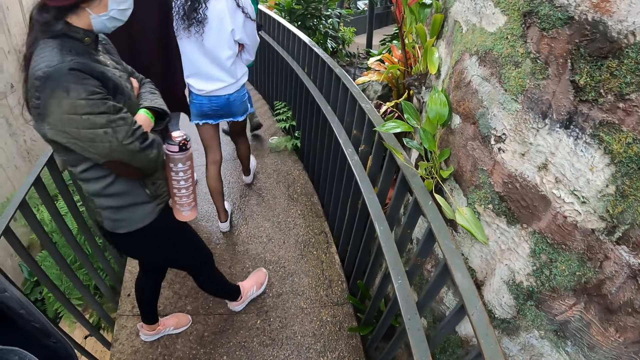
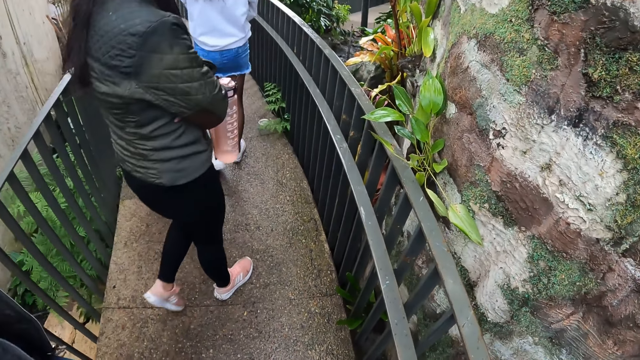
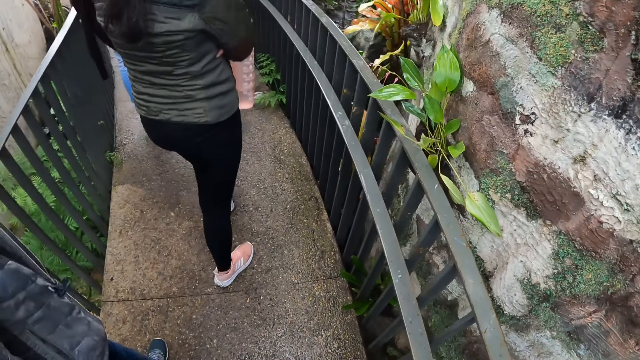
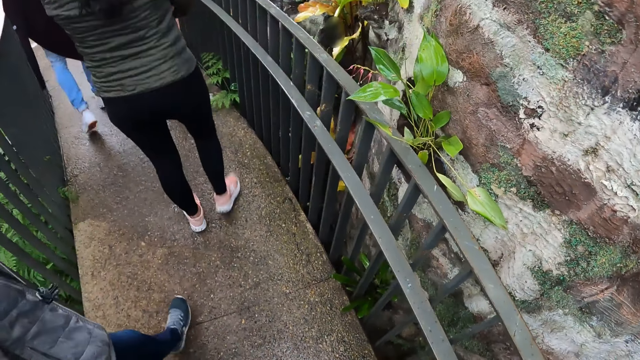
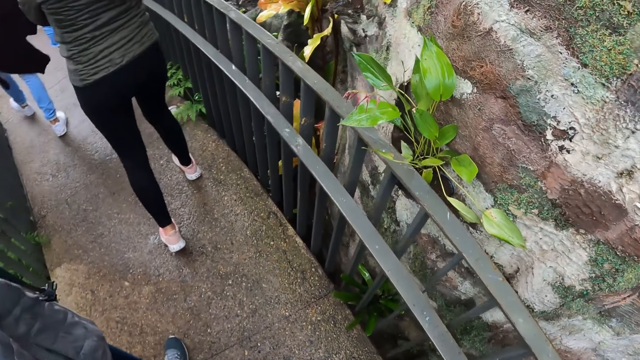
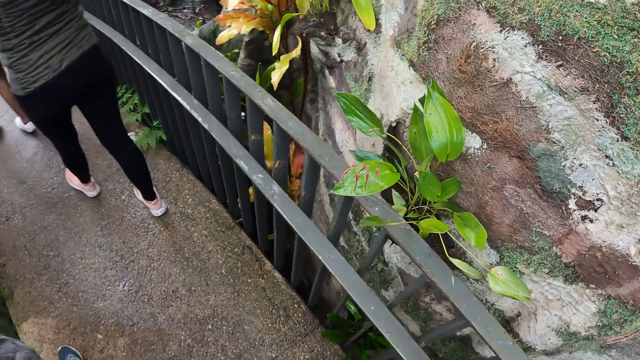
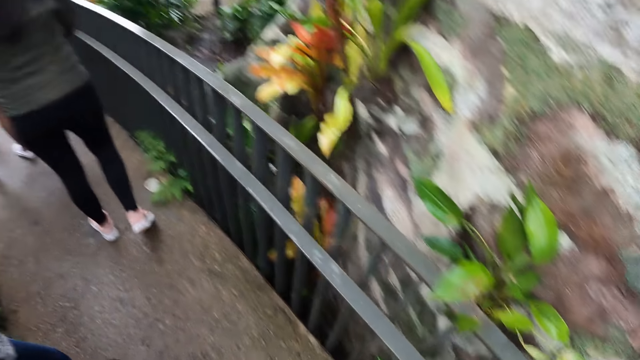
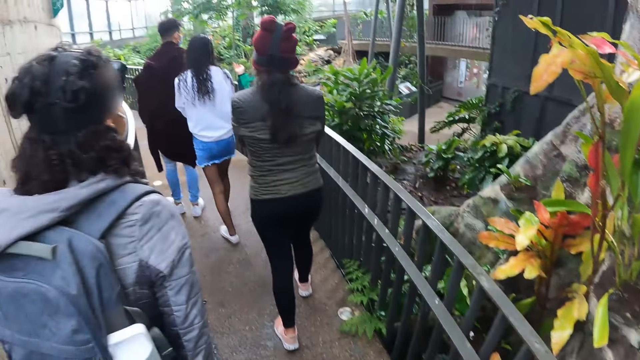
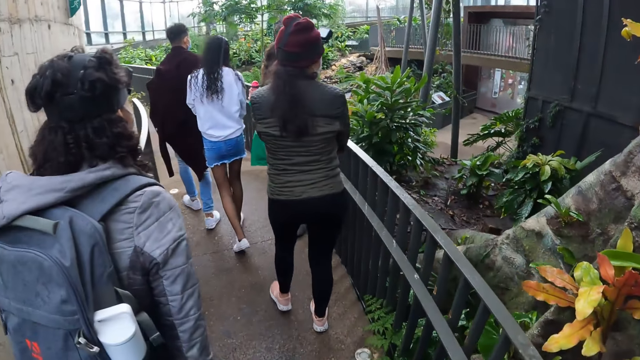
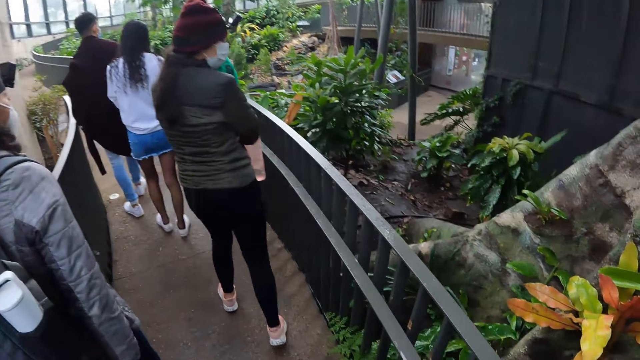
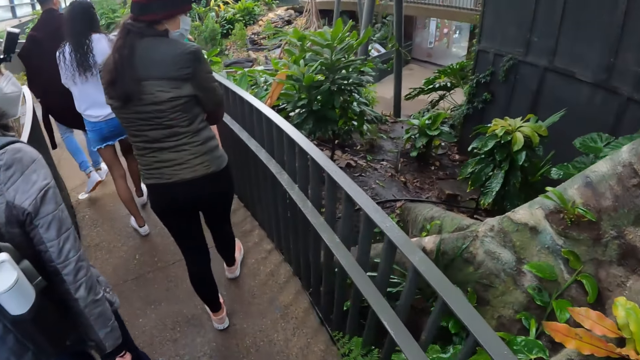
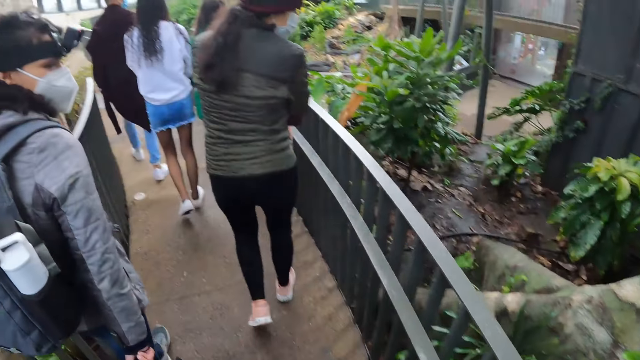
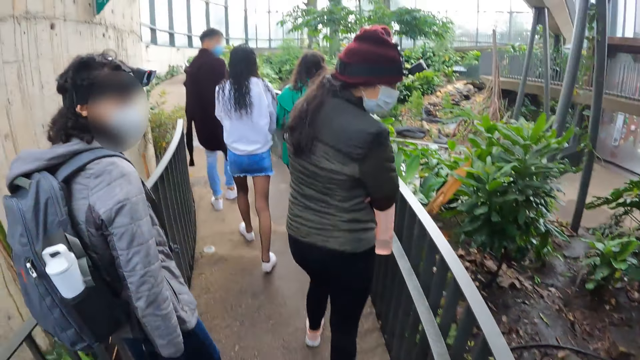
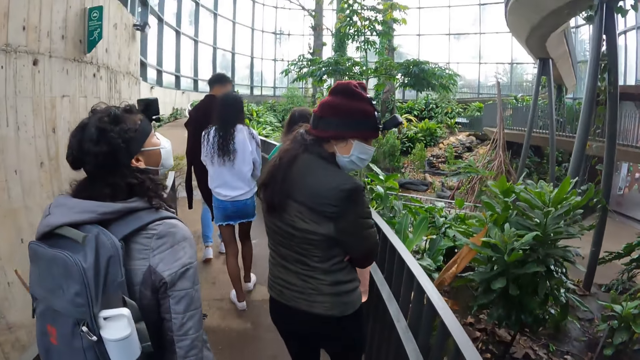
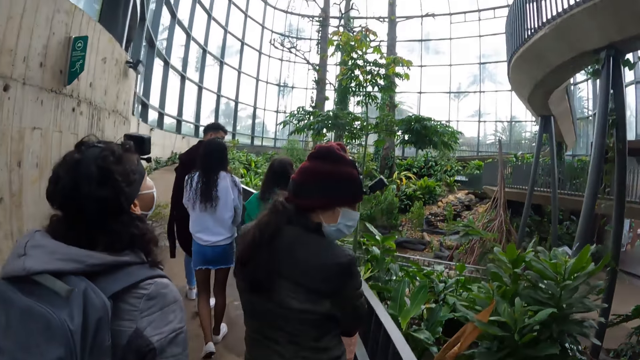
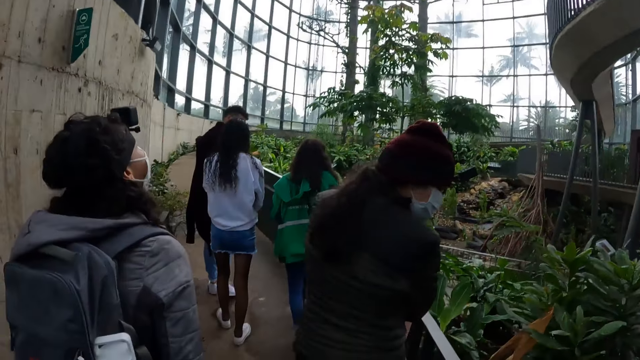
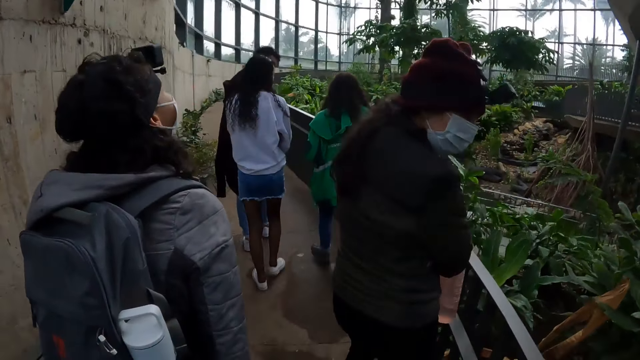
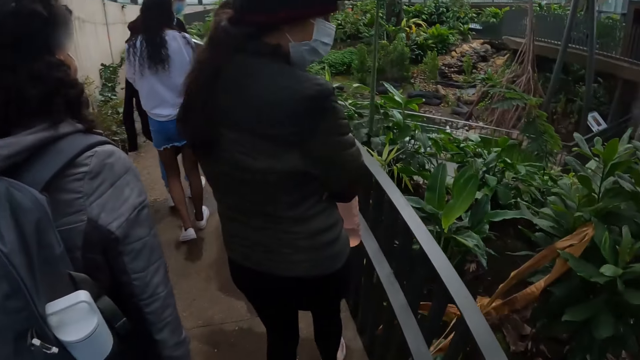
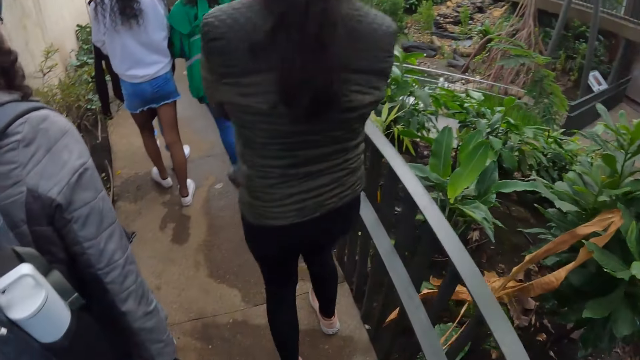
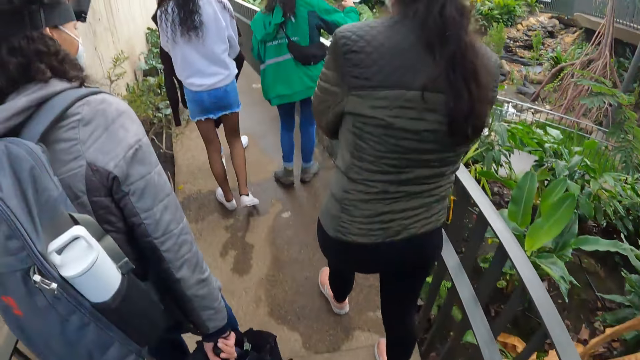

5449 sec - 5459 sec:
The camera wearer walks on the pavement. They look around.

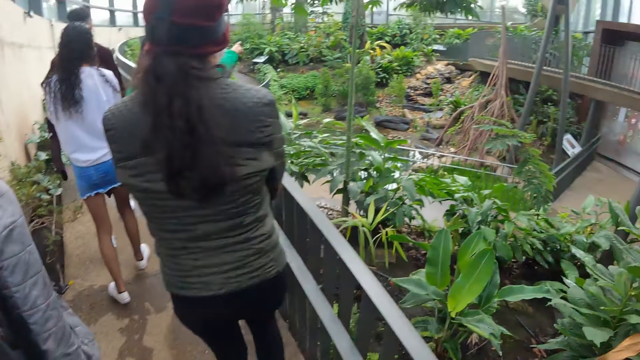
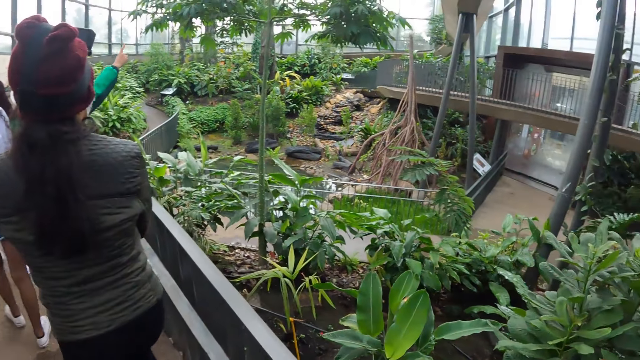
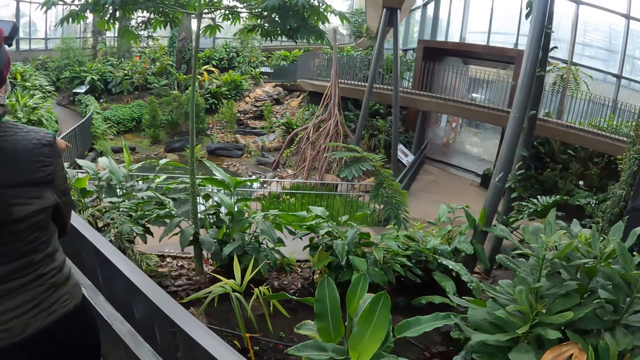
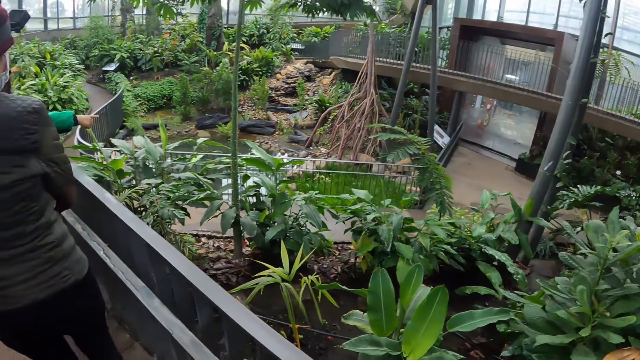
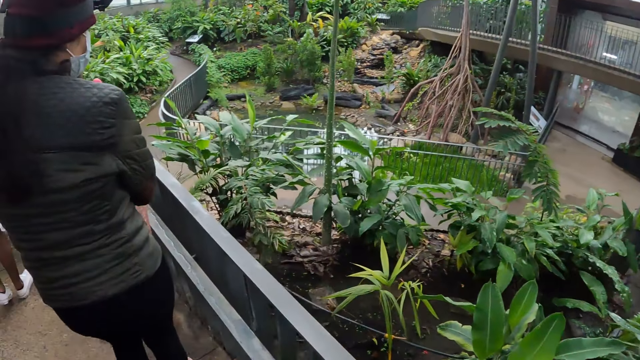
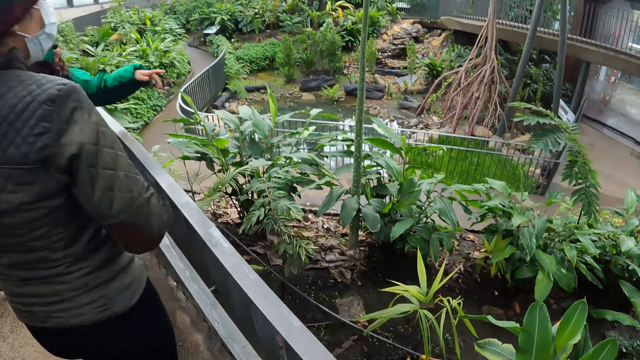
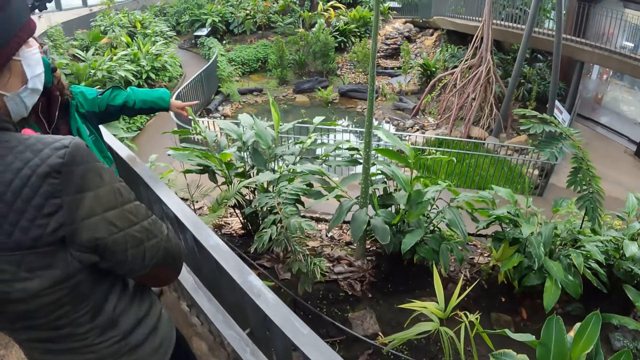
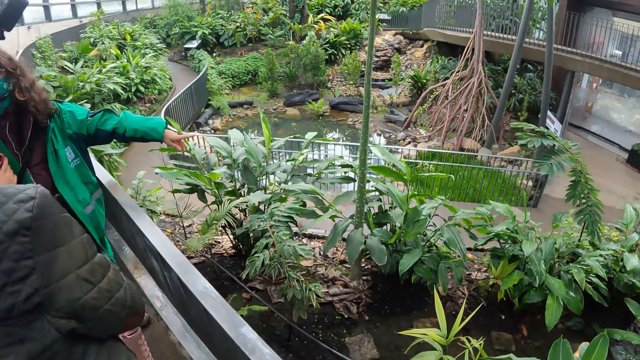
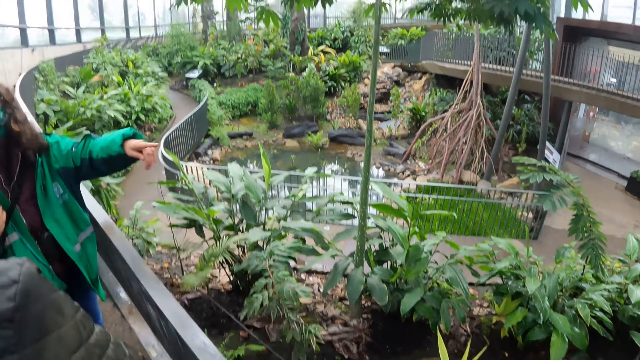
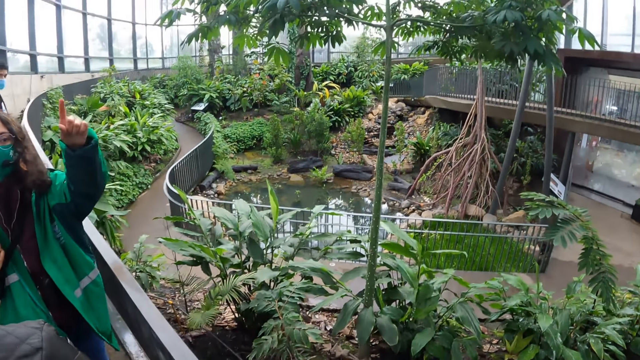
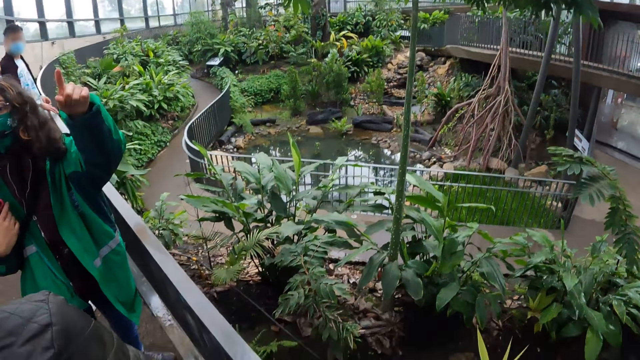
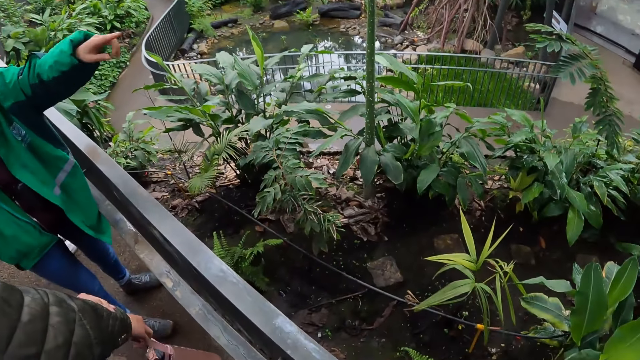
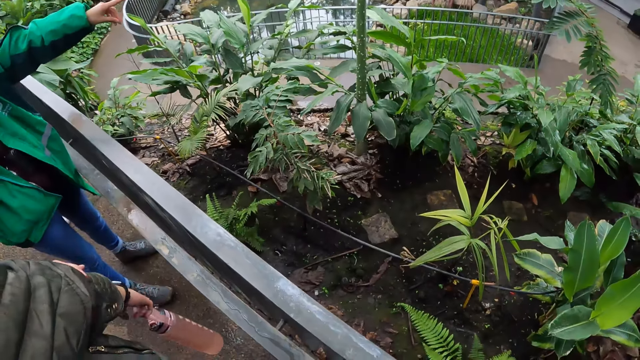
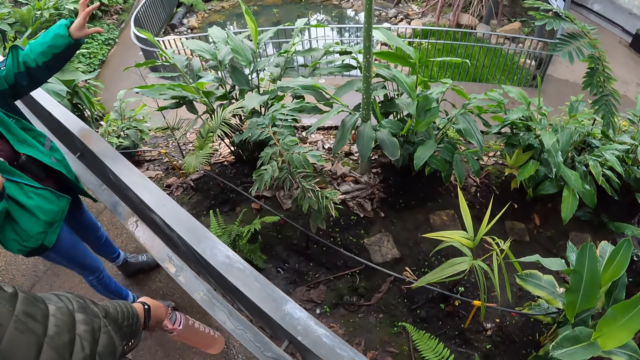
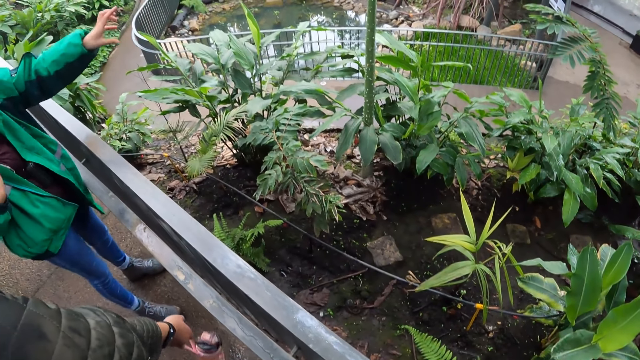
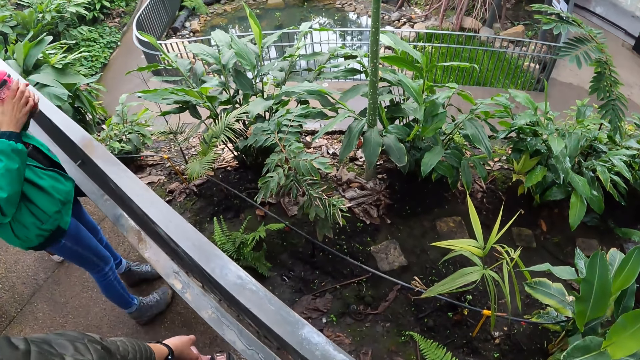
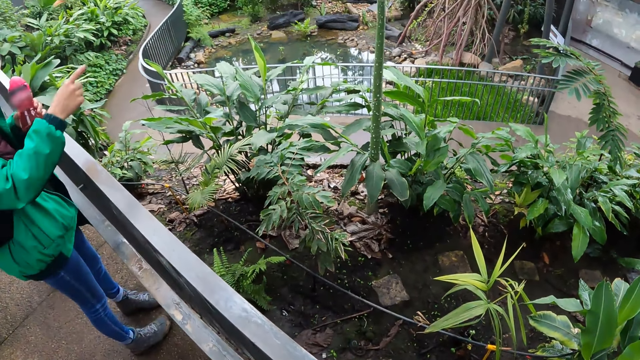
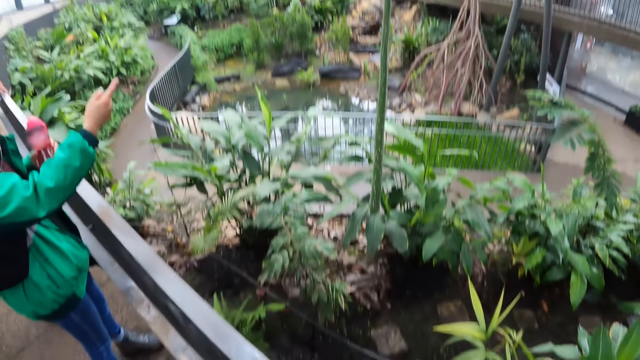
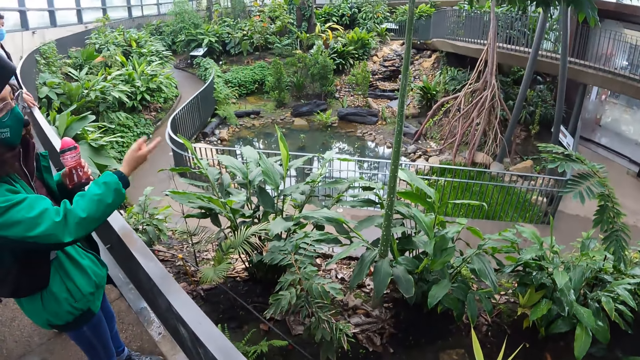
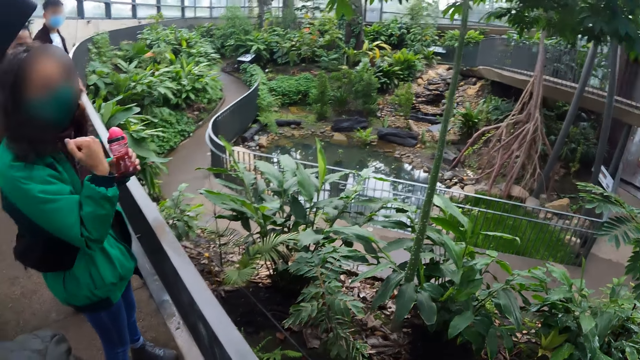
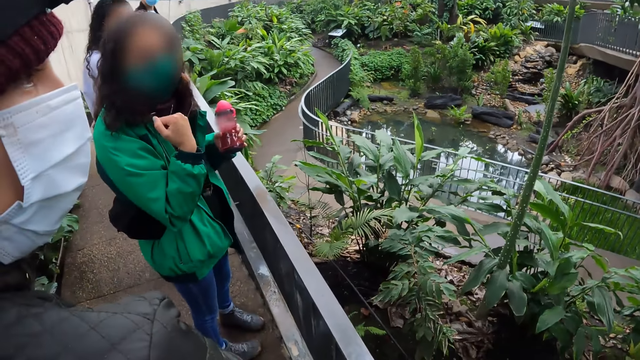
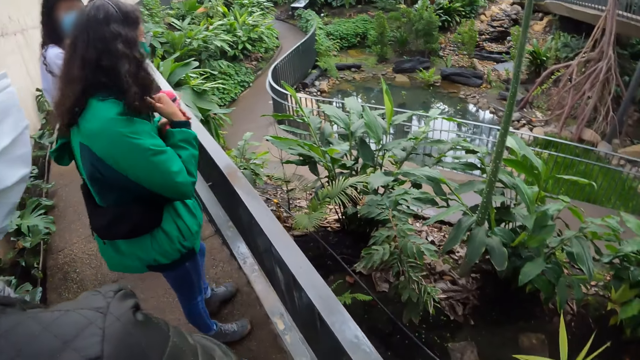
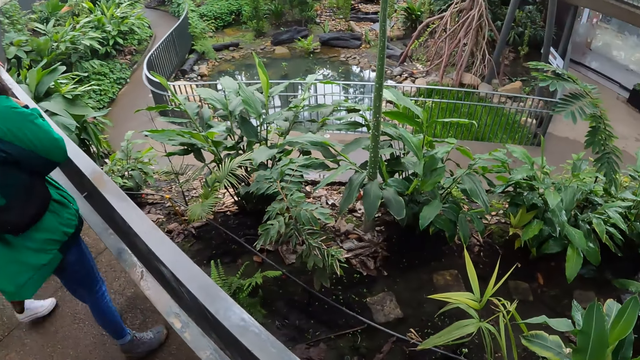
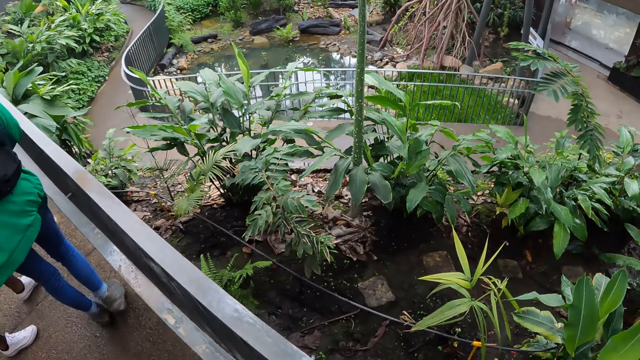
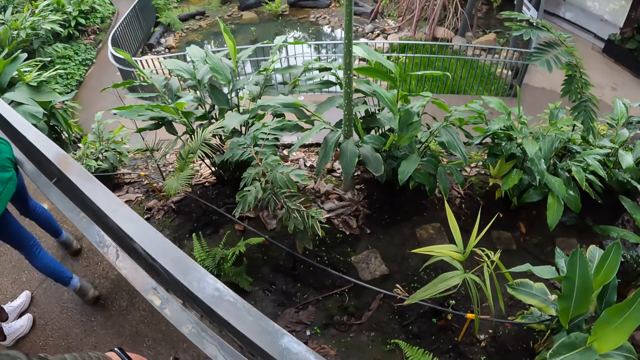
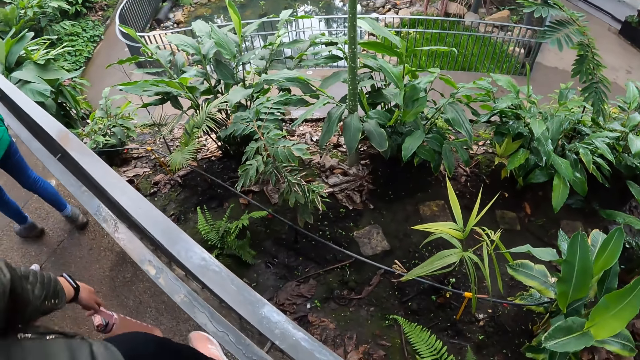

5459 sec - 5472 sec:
The woman points her right hand. The camera wearer stands. The woman passes the water bottle in her left hand to her right hand and points her right hand to the plant below the bridge. The camera wearer looks around.
